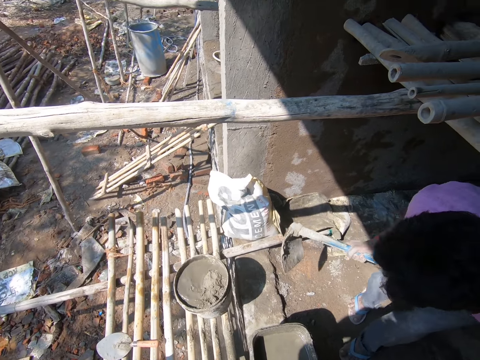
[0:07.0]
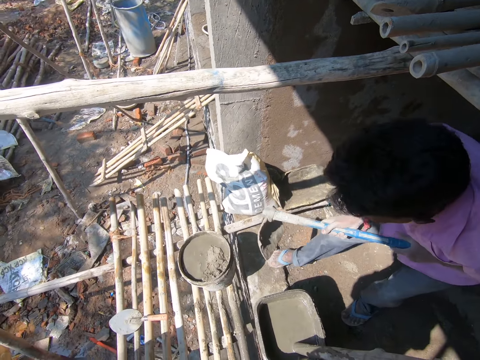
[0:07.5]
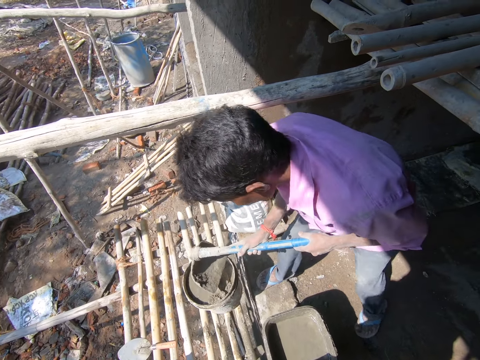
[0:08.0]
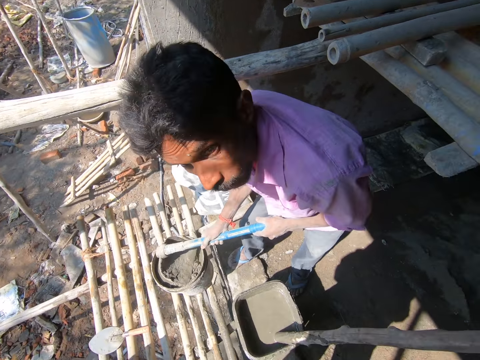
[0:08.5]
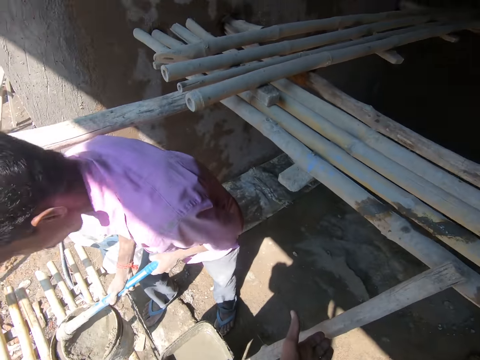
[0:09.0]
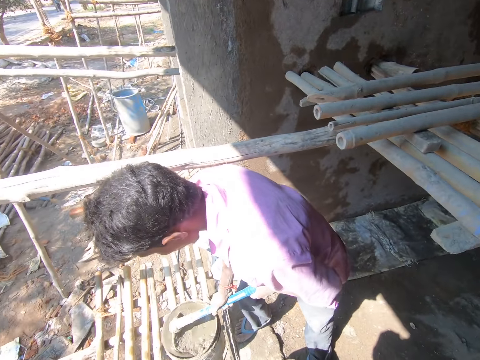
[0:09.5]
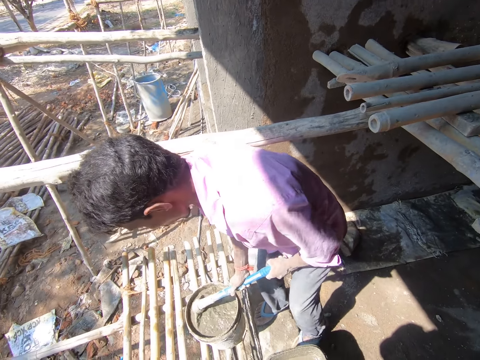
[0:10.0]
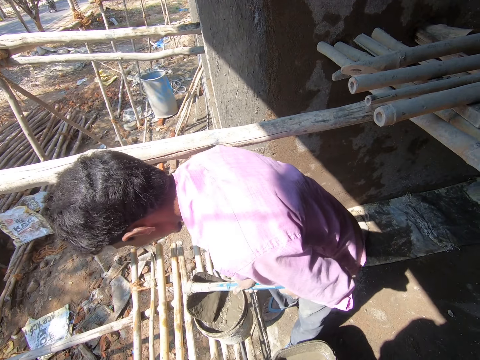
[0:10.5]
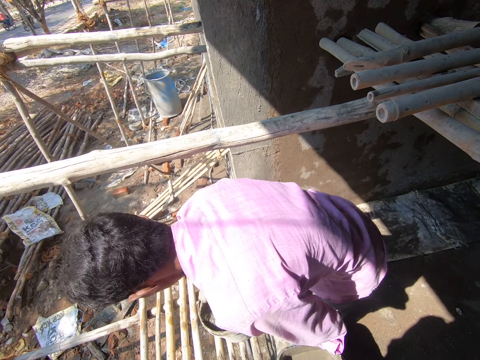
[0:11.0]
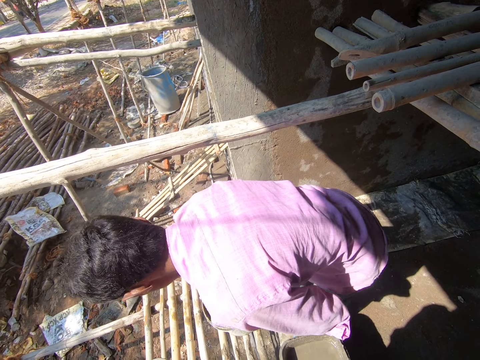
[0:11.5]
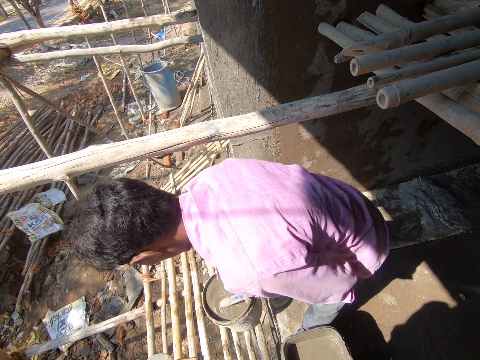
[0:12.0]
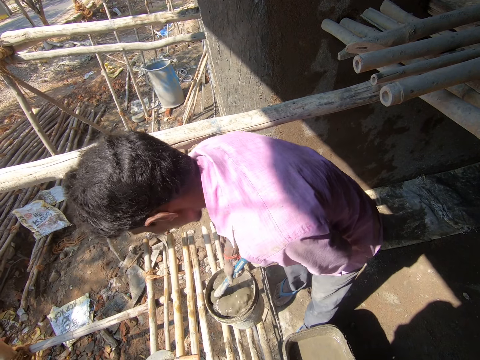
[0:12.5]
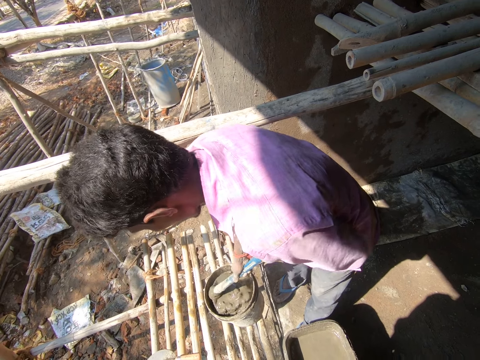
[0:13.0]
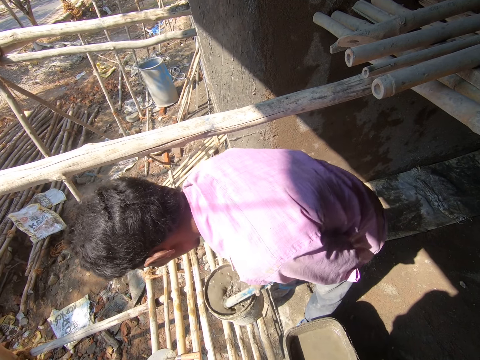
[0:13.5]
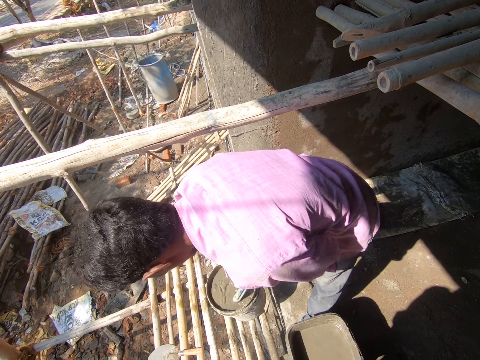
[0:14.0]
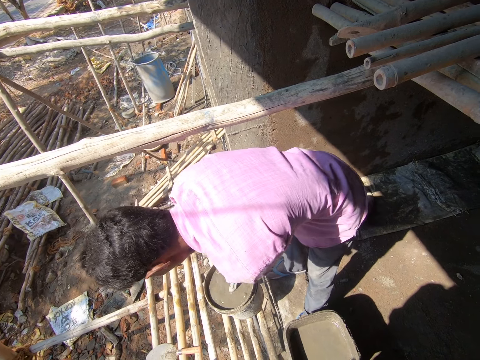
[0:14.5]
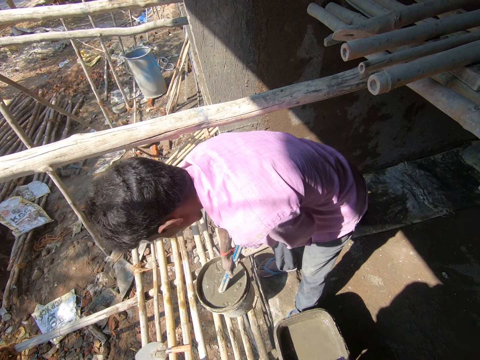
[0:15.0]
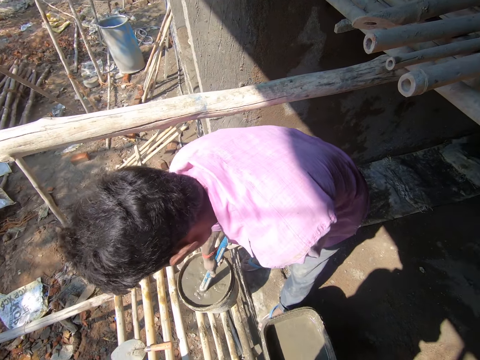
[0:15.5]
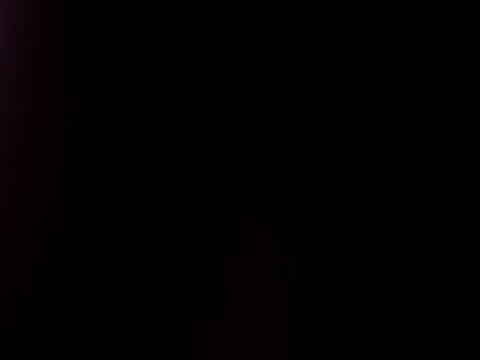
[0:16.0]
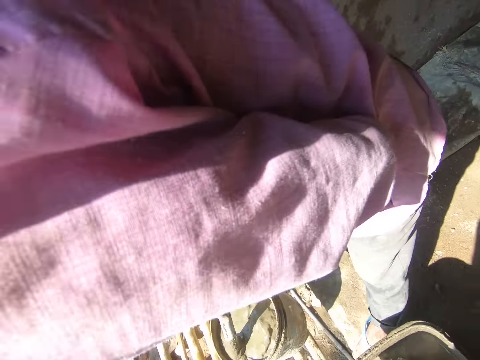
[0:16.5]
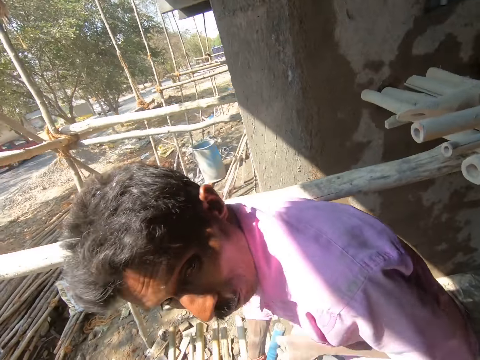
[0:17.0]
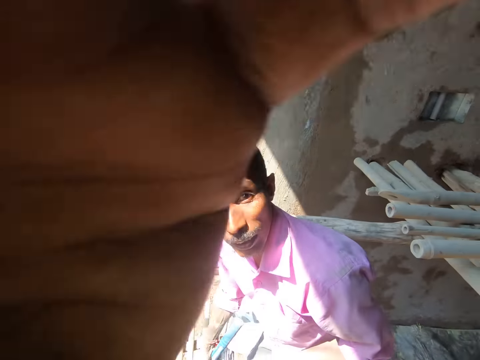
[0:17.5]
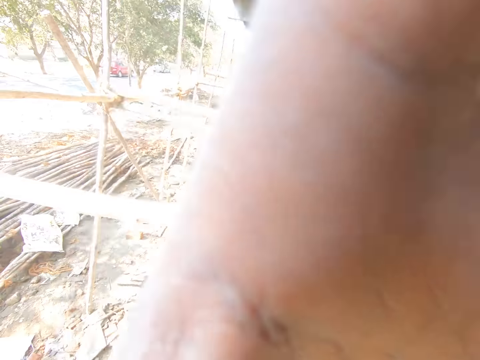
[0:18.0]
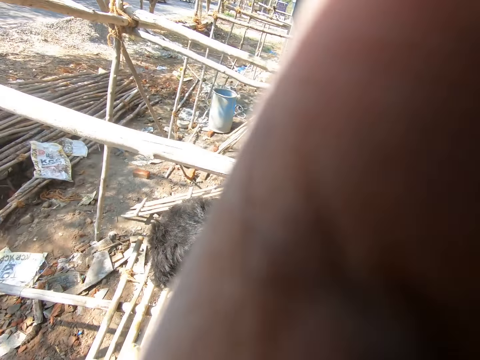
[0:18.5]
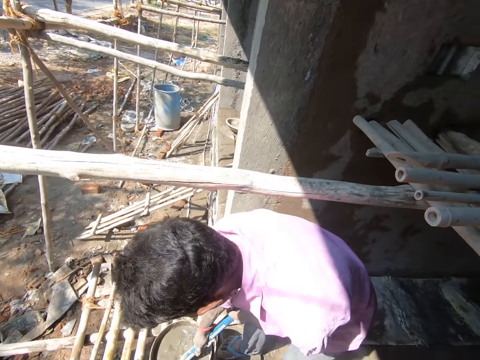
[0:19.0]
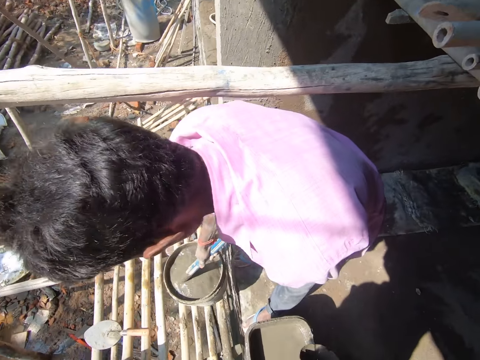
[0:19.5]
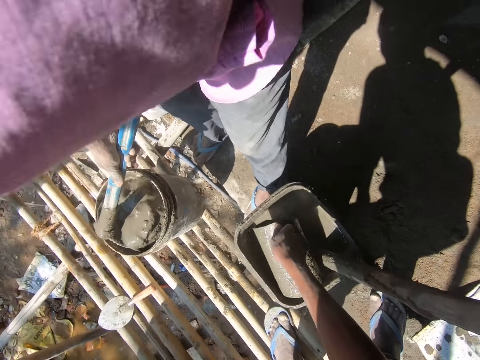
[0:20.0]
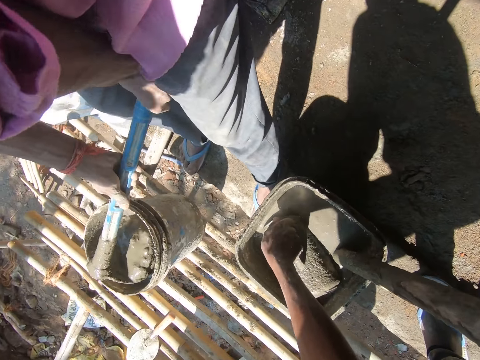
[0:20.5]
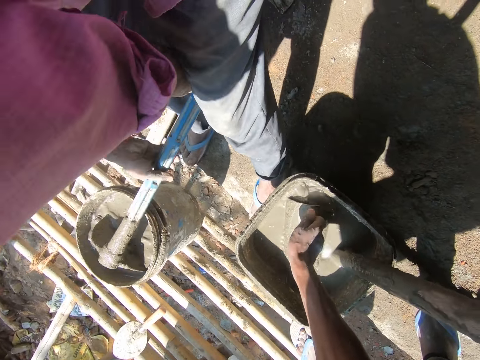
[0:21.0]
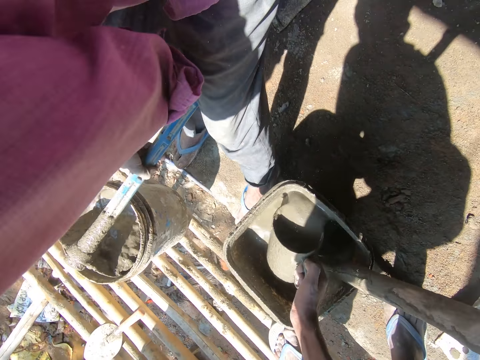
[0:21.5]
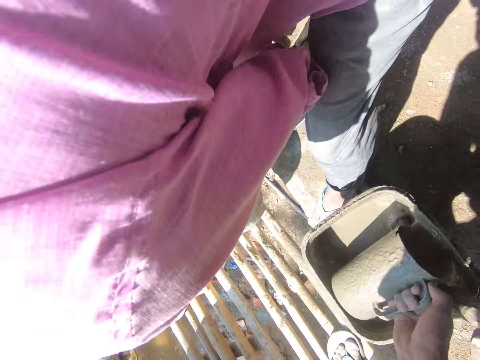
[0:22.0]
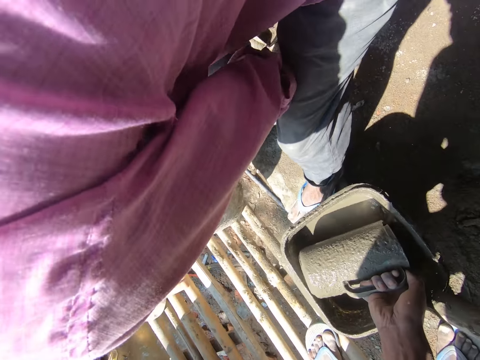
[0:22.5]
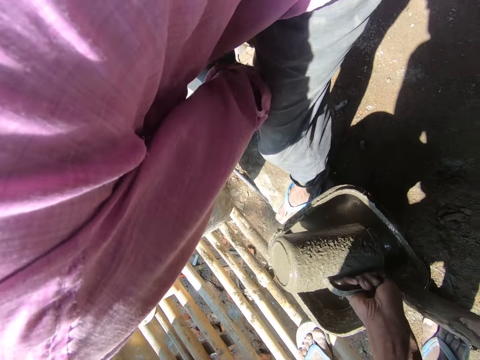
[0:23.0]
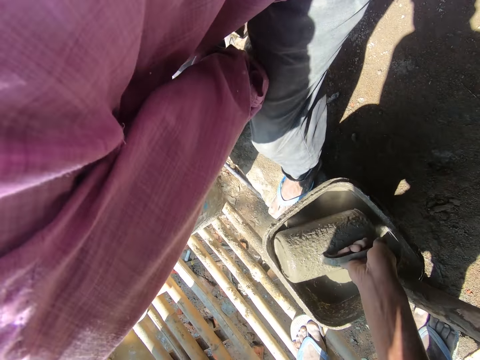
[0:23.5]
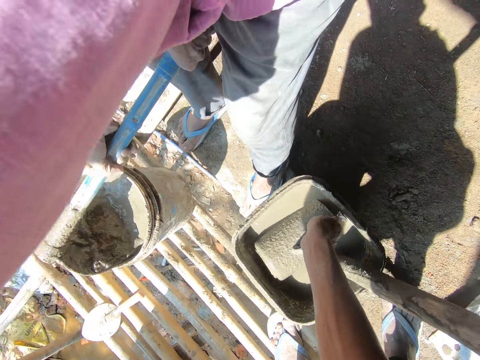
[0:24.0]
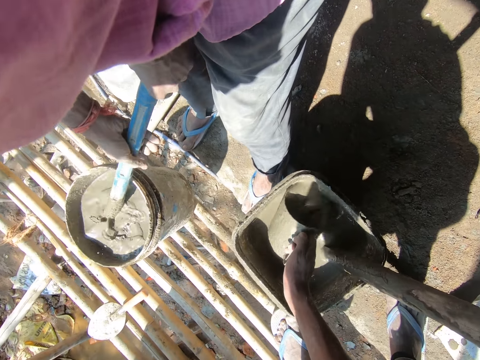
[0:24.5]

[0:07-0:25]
The camera wearer talks to a man. The man mixes sand with water in the bucket. The camera wearer adjusts his camera. He scoops diluted cement with a jug and mixes sand with water in the bucket.

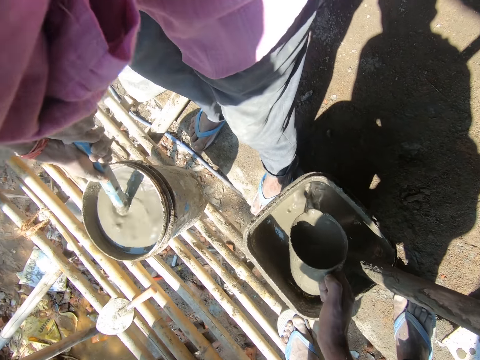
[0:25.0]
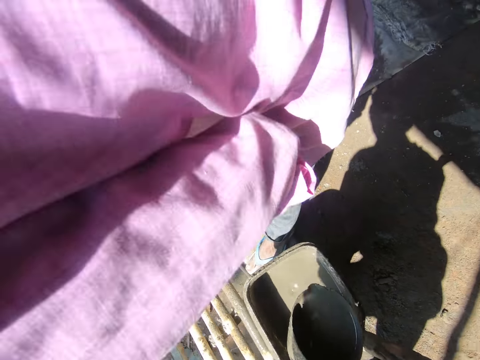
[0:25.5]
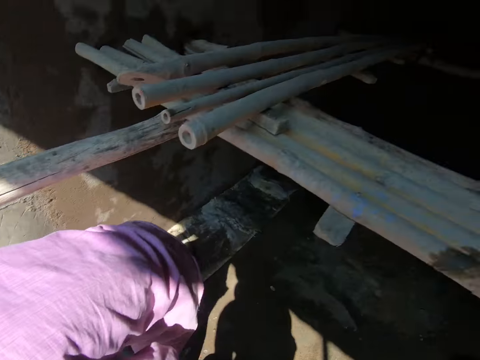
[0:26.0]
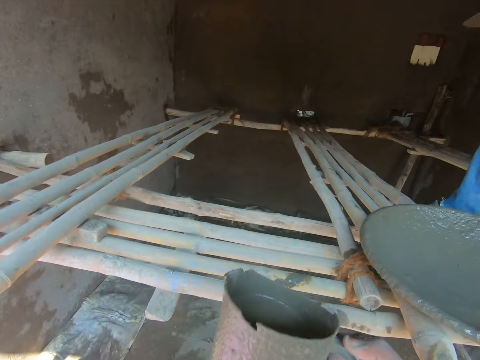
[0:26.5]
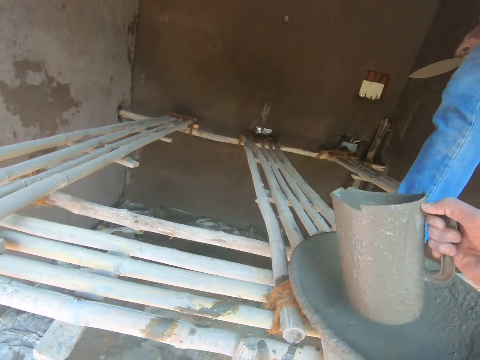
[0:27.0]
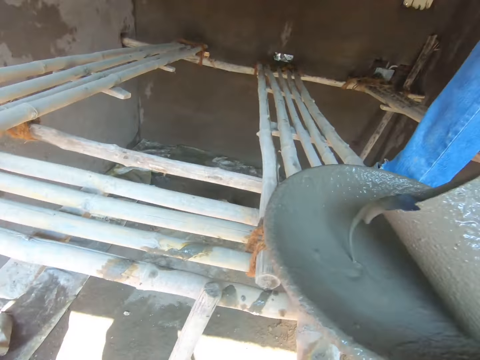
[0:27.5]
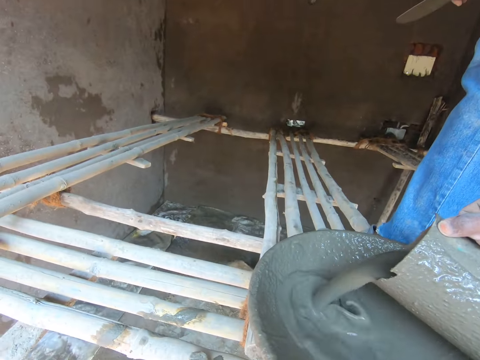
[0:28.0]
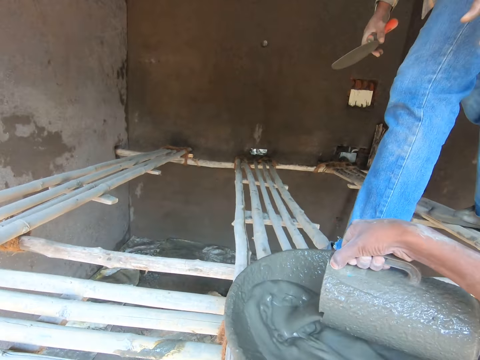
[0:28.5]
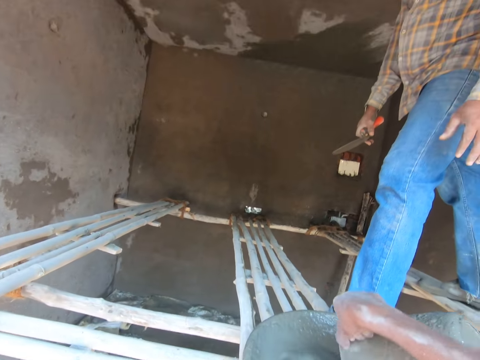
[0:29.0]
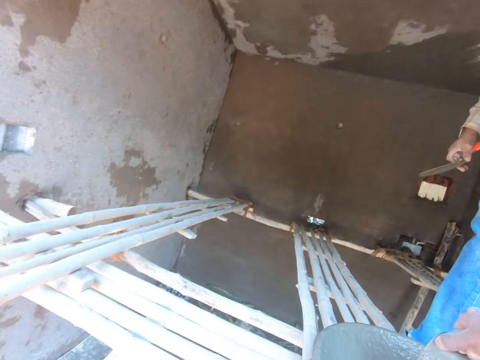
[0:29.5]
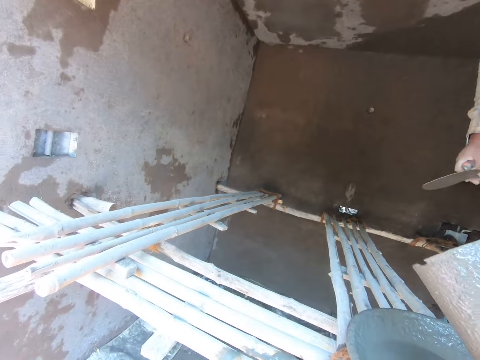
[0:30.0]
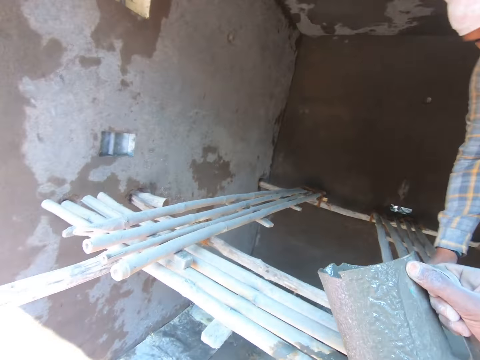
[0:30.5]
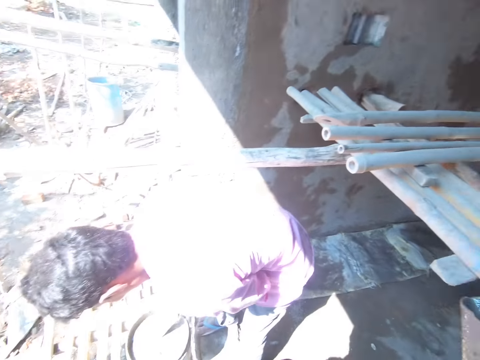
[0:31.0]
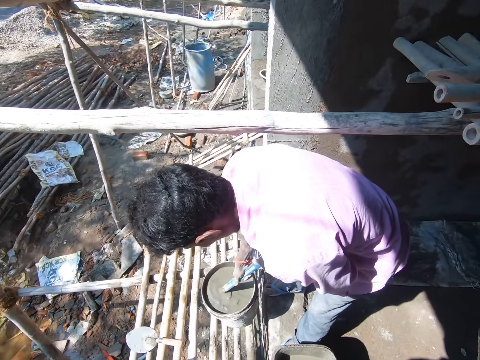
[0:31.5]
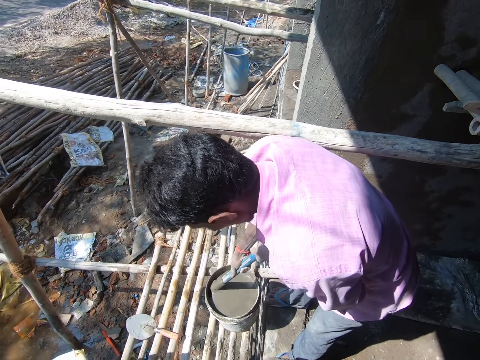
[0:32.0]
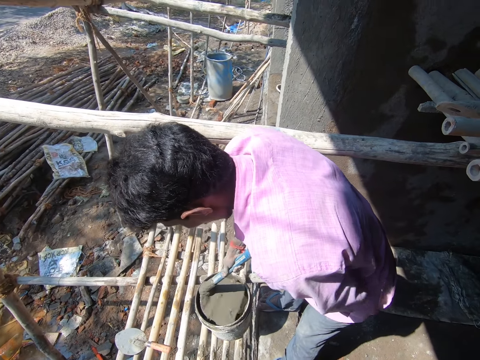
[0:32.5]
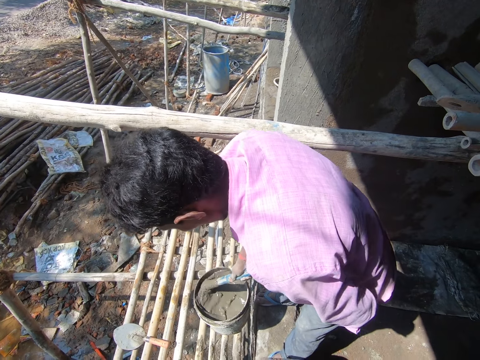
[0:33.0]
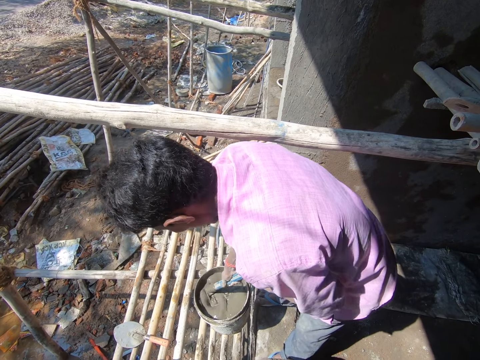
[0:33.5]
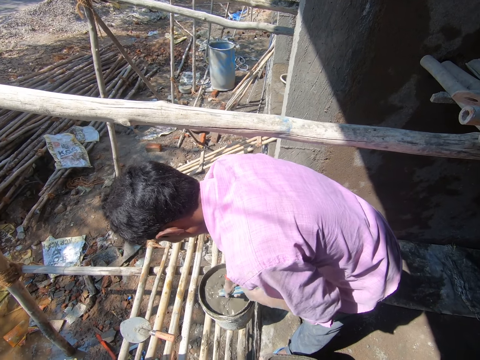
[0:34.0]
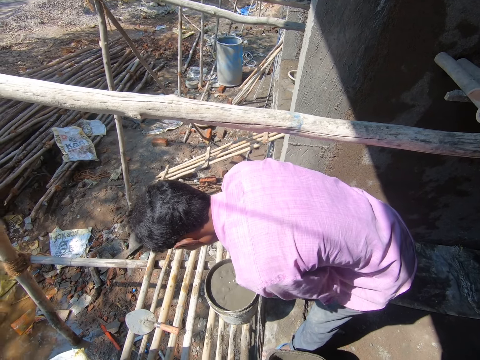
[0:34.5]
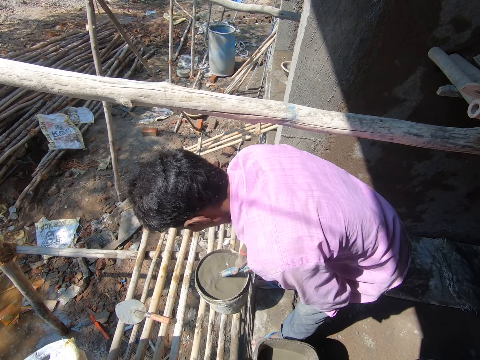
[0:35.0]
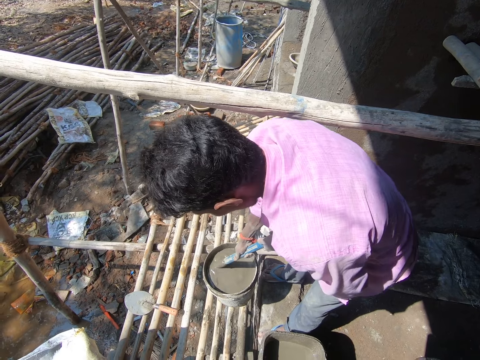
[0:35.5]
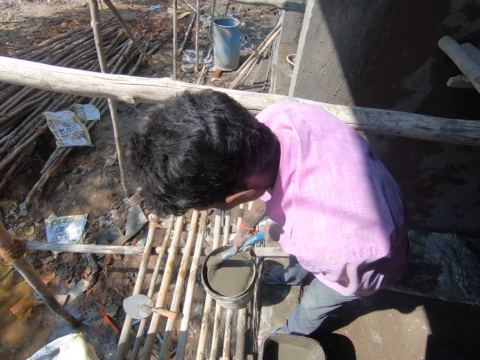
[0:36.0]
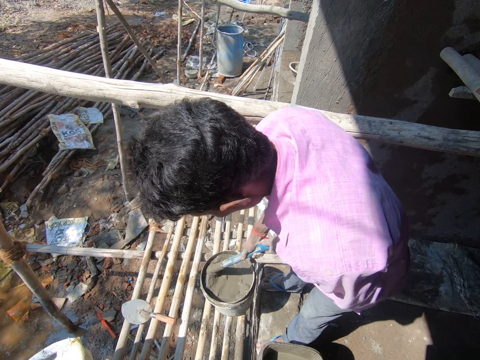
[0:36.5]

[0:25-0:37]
The camera wearer pours the diluted cement in a tray. They put mixed sand on the basin. A person picks up the basin with the mixed sand. Another person mixes sand with water in the bucket.
